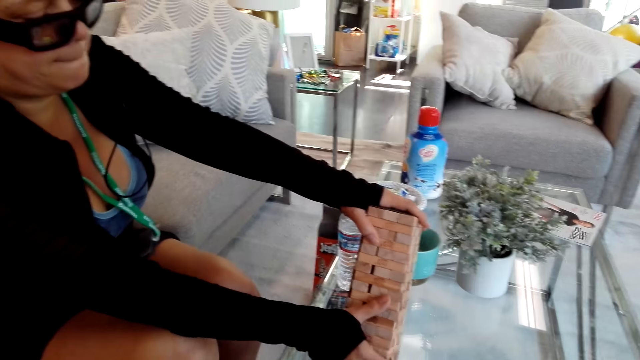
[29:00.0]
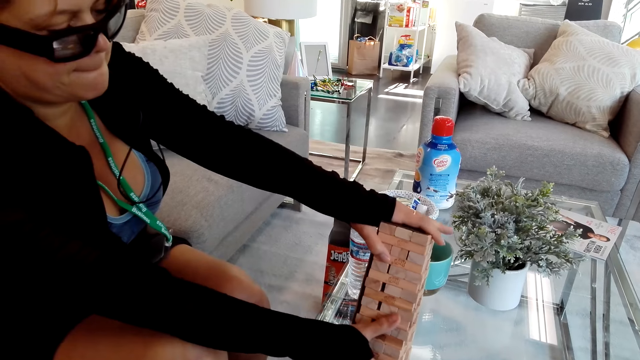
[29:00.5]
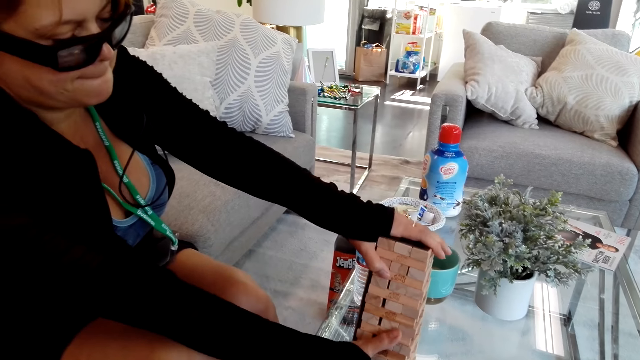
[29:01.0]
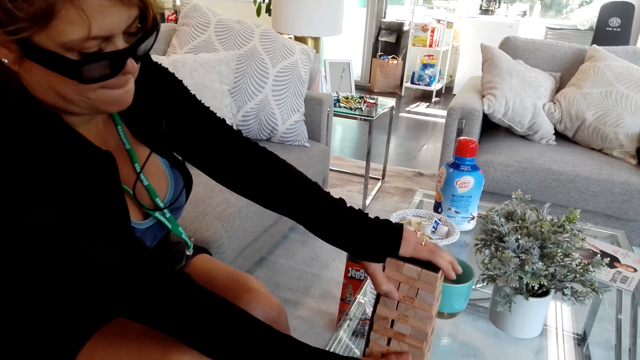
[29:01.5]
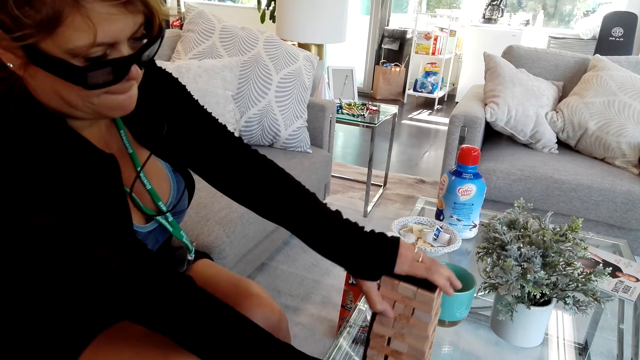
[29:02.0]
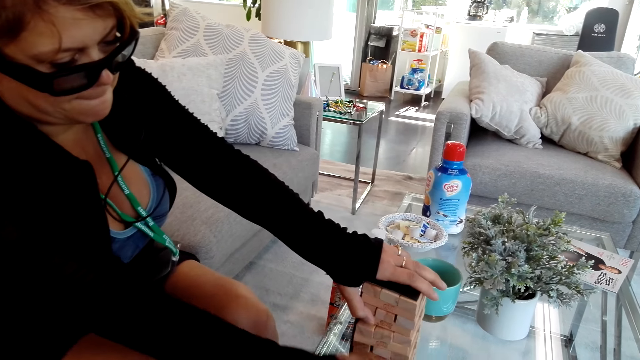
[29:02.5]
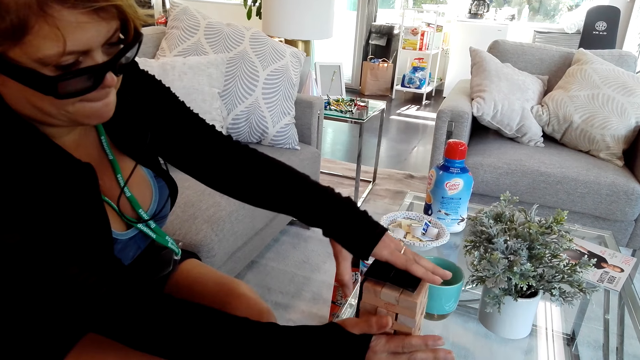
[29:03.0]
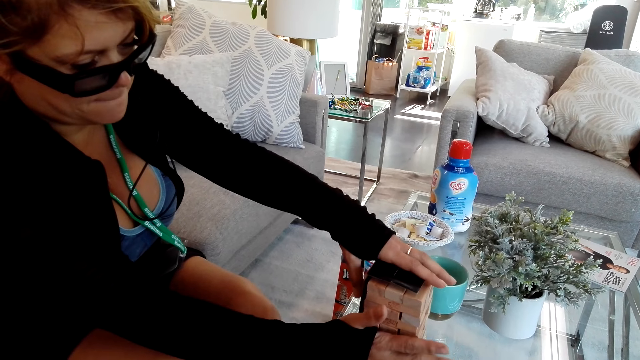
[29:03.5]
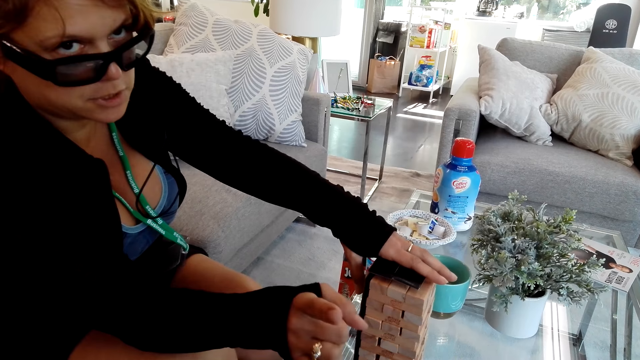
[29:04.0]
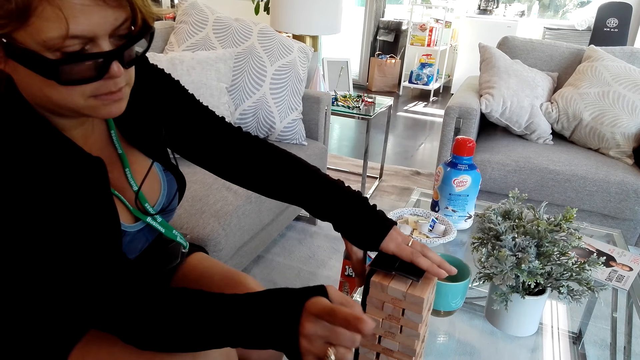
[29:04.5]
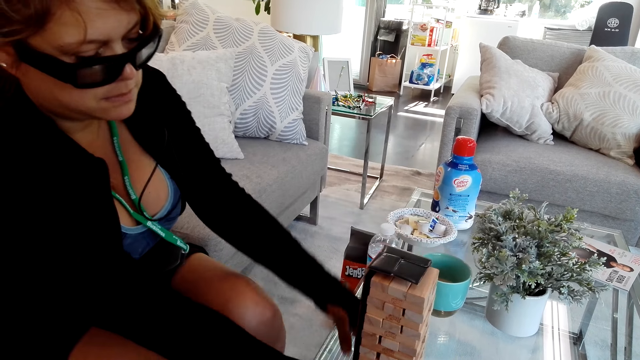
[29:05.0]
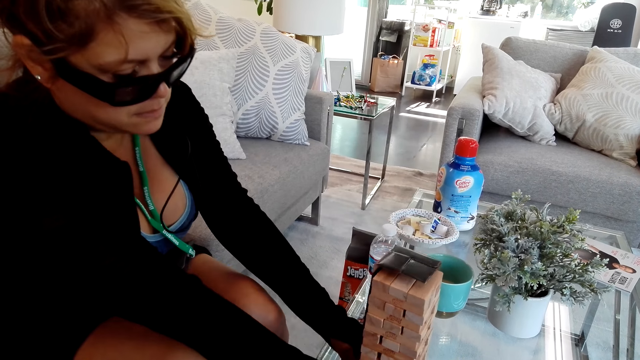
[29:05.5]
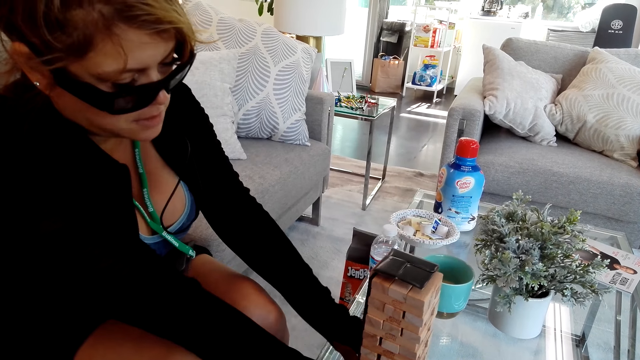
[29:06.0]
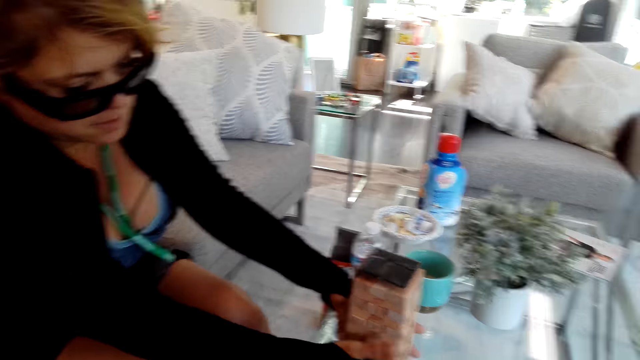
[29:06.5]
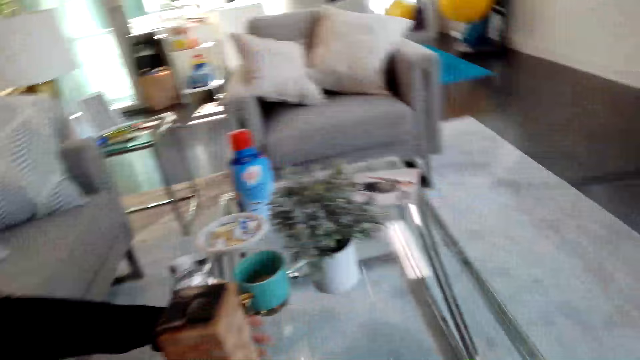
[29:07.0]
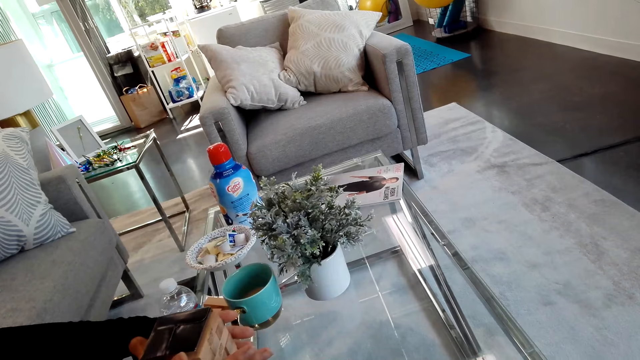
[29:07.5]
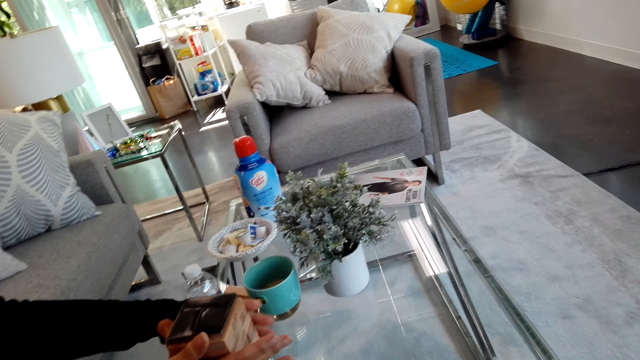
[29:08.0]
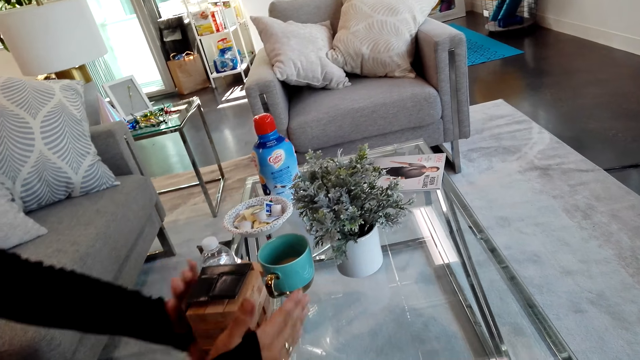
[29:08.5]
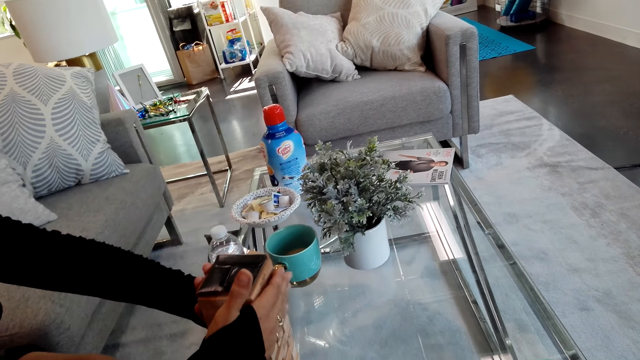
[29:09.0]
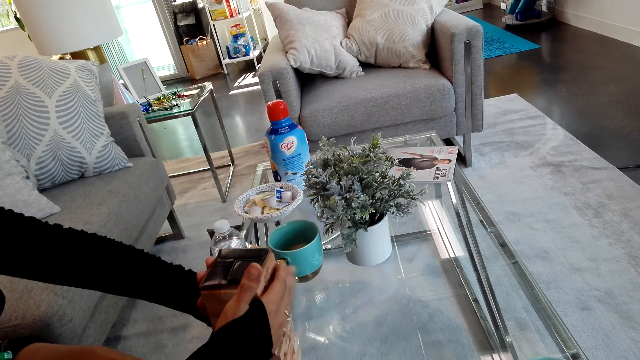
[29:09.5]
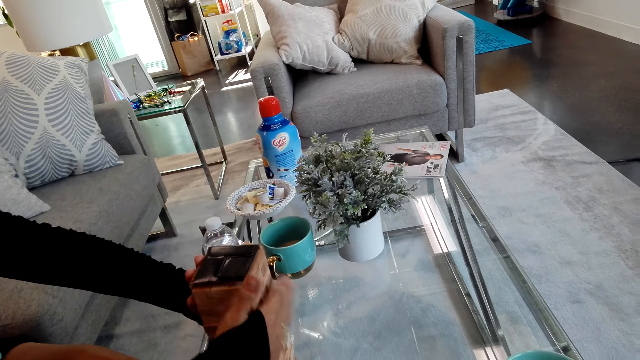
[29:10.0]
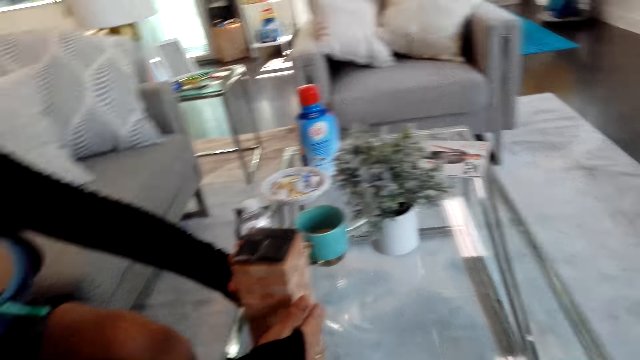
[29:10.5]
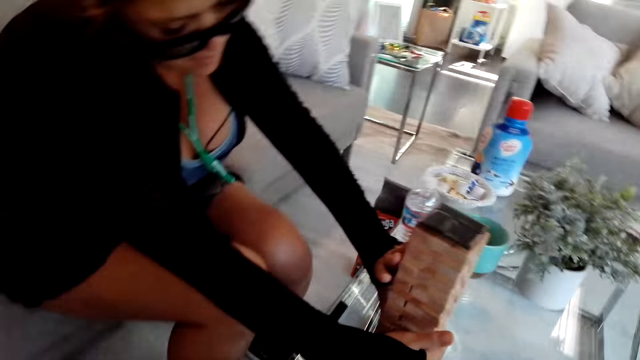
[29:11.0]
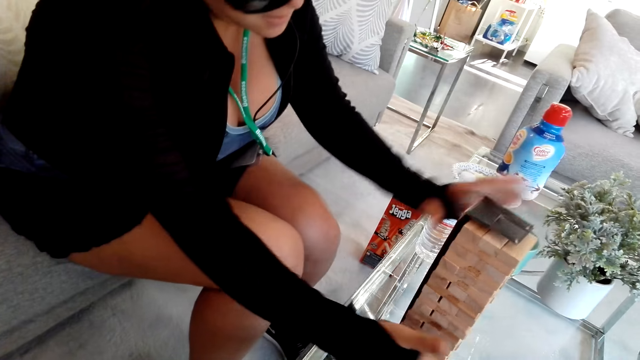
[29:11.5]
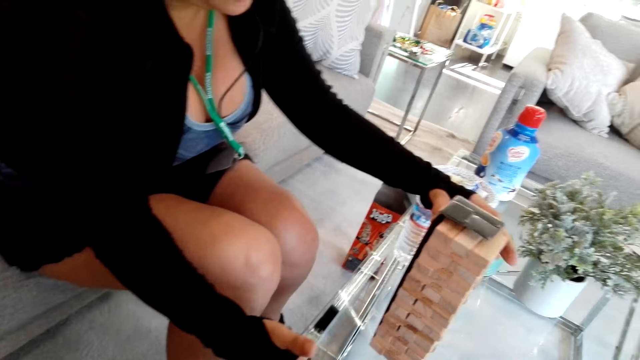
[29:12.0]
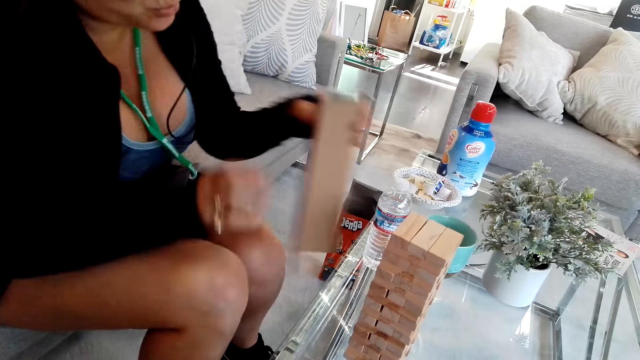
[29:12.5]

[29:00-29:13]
A girl places the blocks on the table. The girl points. The girl holds the tumbling tower.

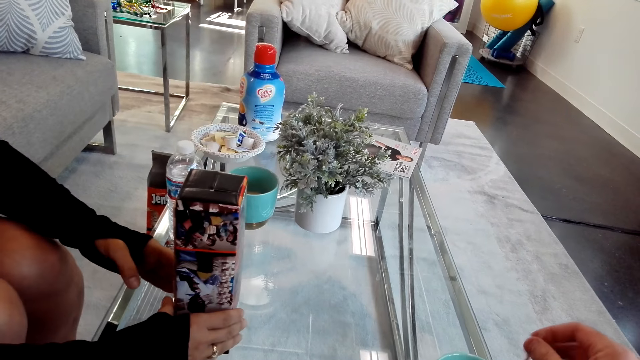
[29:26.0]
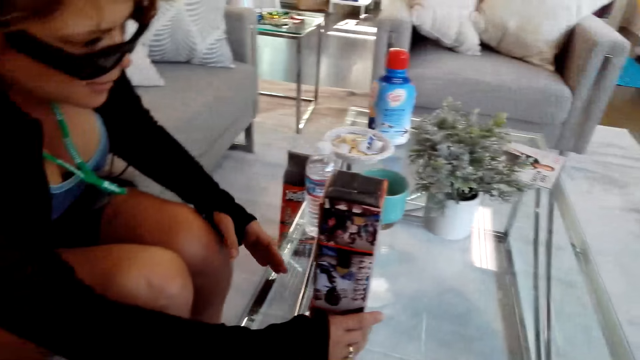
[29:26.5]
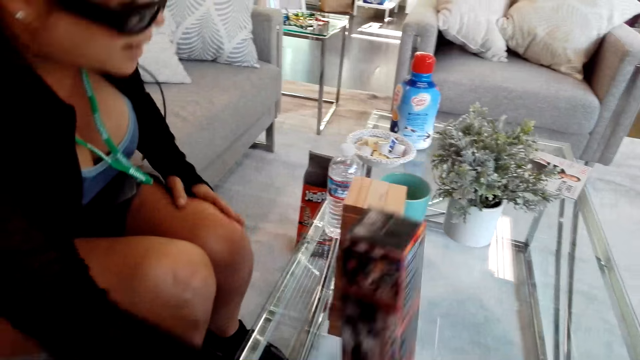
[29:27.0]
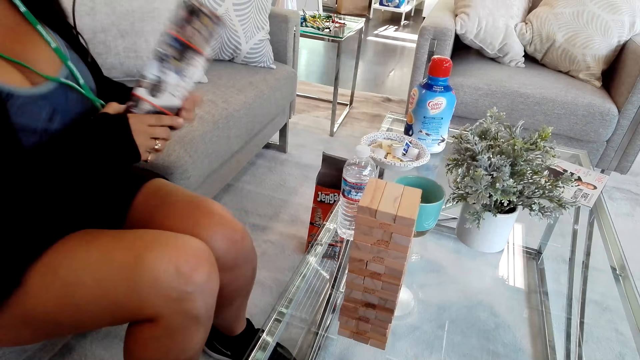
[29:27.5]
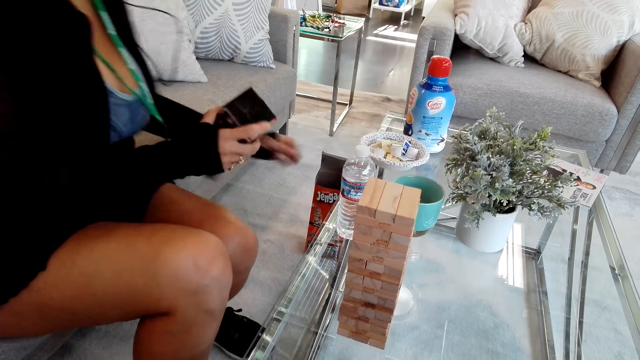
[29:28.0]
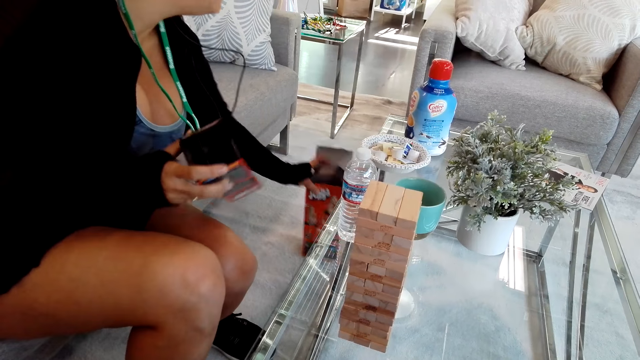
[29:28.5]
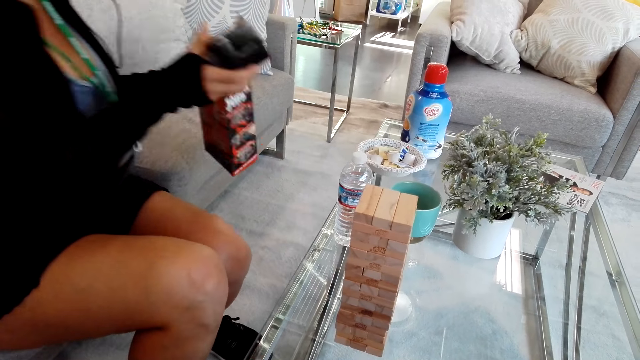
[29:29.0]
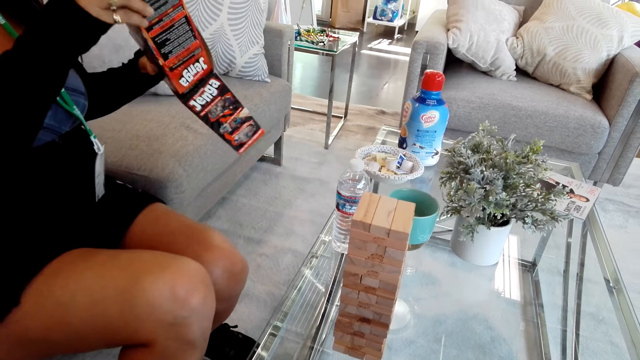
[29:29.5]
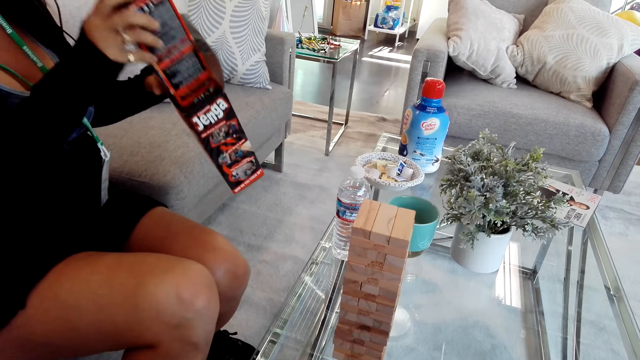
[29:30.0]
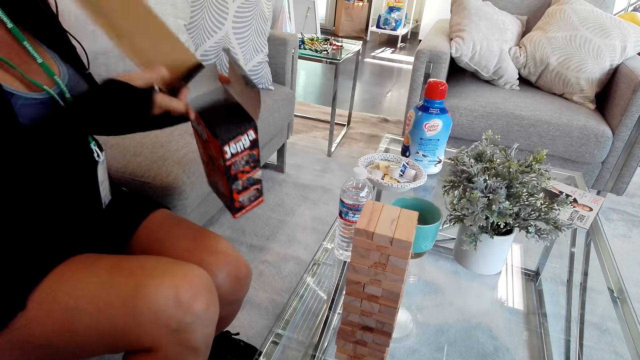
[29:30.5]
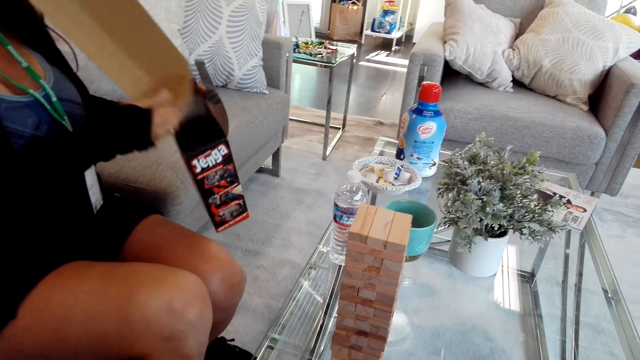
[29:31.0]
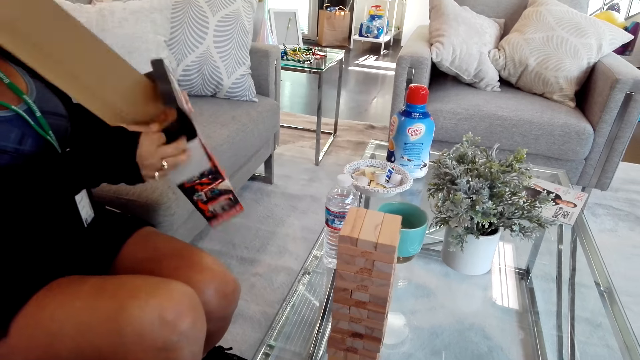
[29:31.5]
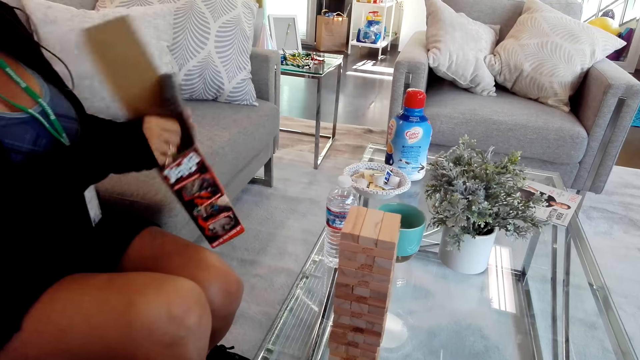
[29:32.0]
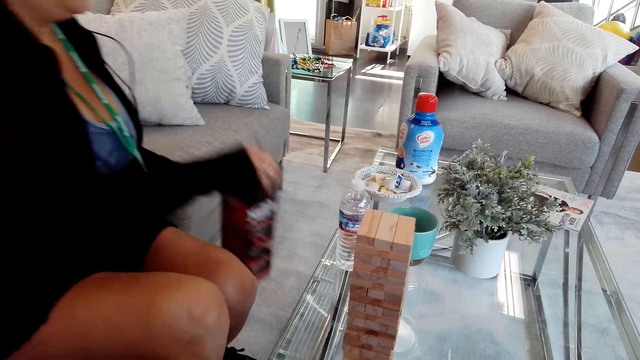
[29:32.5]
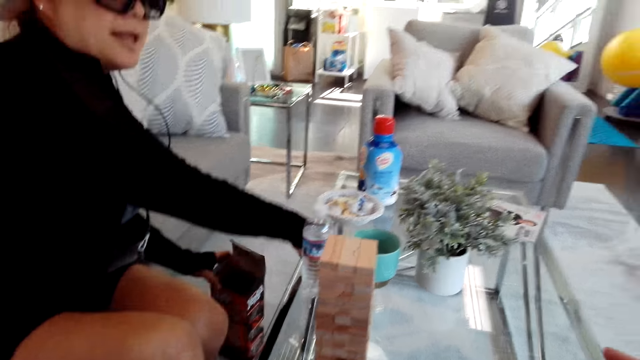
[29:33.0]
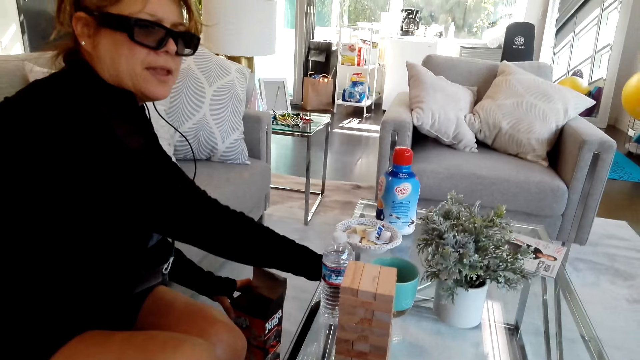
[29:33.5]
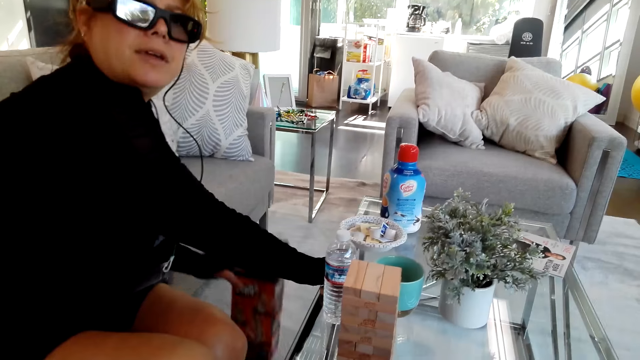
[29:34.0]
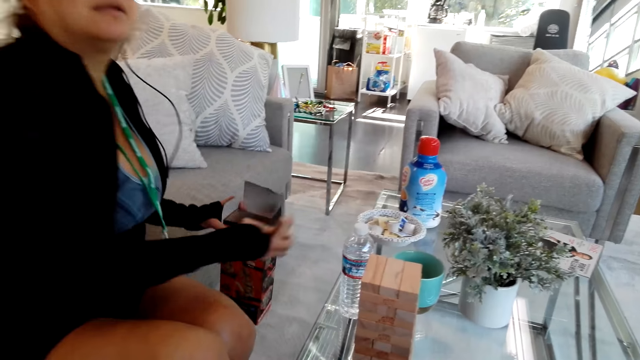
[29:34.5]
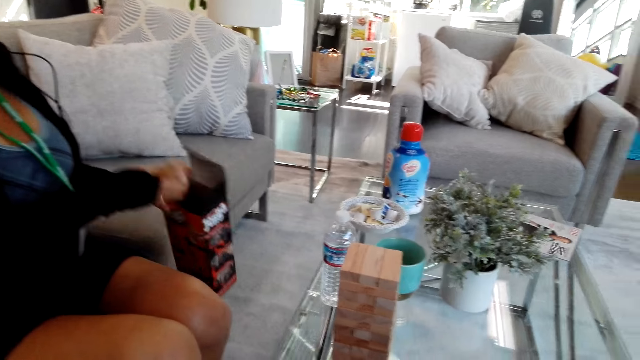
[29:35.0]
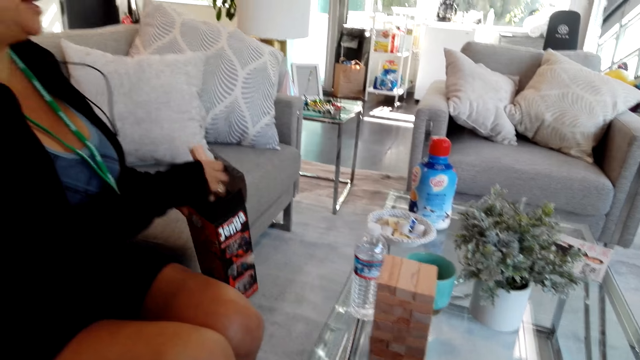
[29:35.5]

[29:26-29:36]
A girl removes a box in the tumbling tower. The girl picks up the box. The girl holds the box. The girl puts the box on the floor. The girl picks up a tumbling tower.
